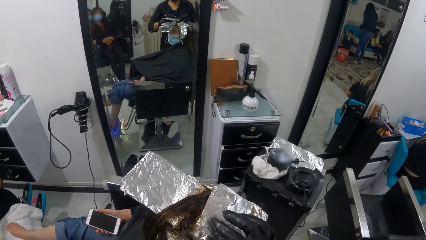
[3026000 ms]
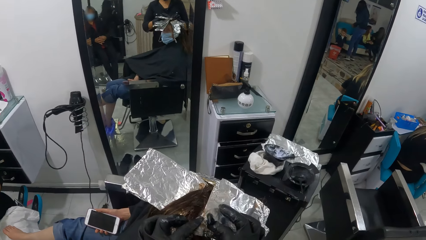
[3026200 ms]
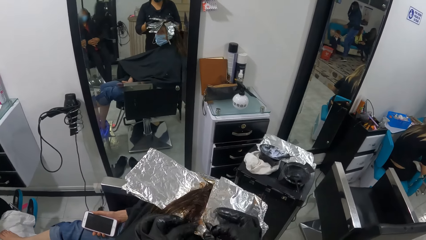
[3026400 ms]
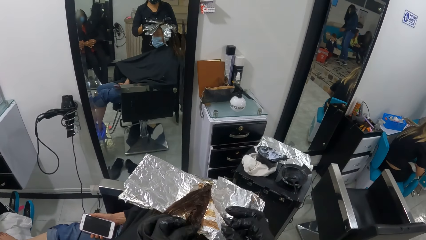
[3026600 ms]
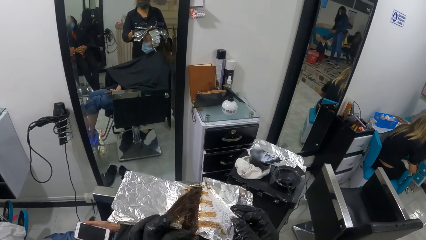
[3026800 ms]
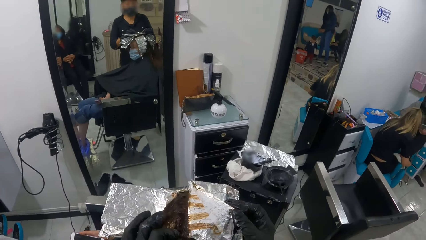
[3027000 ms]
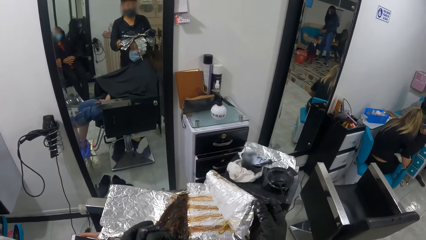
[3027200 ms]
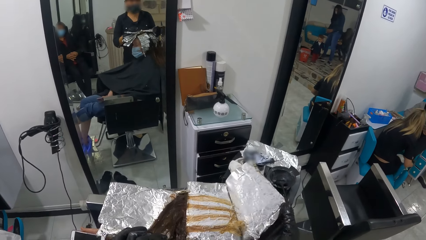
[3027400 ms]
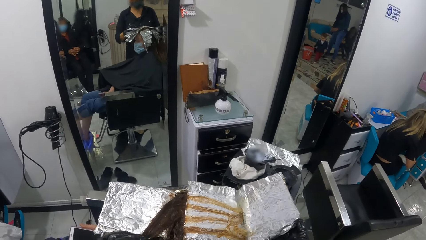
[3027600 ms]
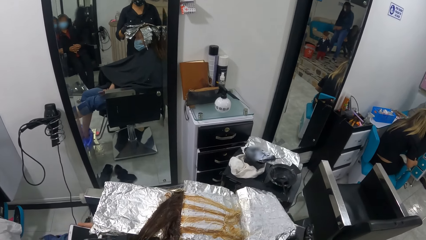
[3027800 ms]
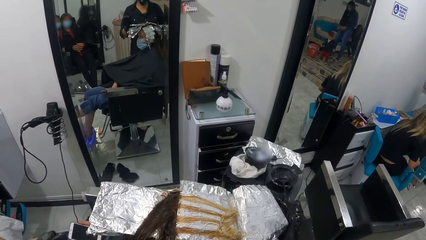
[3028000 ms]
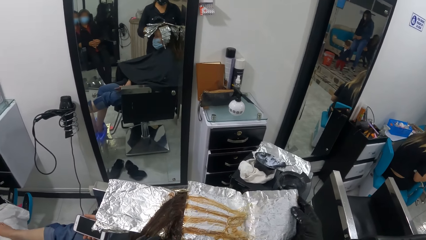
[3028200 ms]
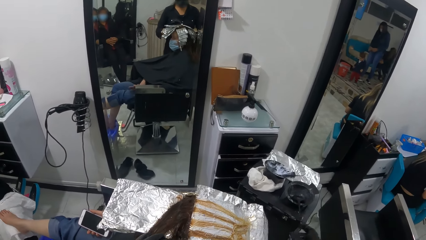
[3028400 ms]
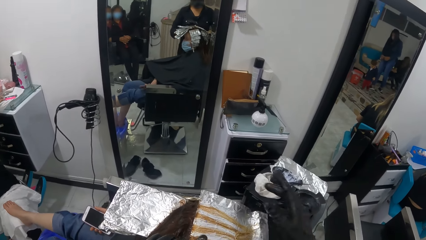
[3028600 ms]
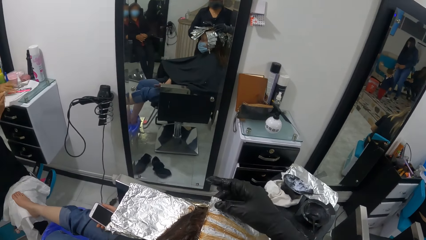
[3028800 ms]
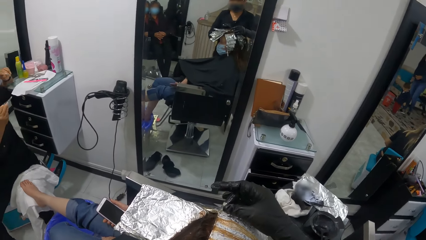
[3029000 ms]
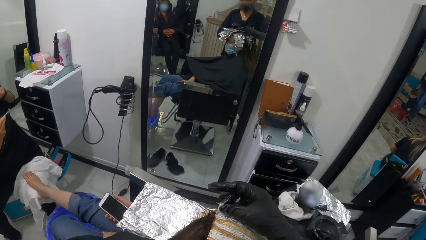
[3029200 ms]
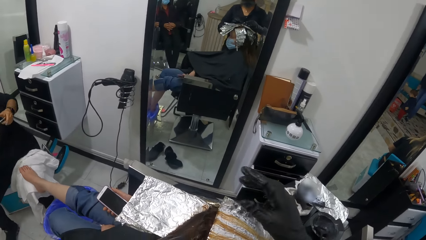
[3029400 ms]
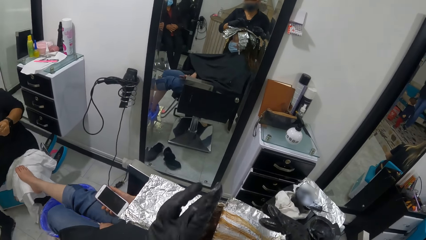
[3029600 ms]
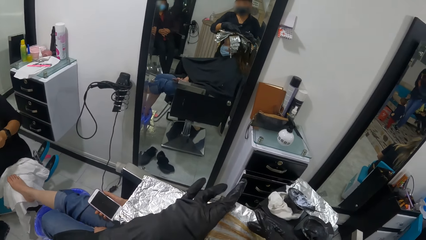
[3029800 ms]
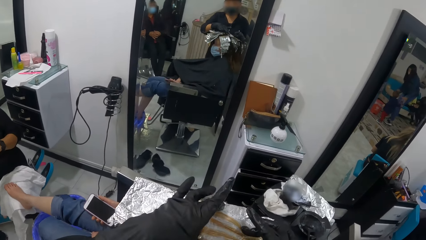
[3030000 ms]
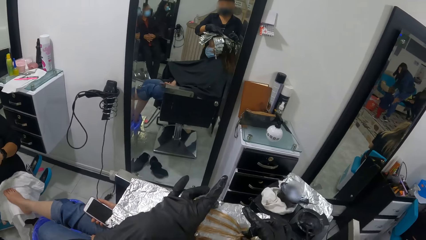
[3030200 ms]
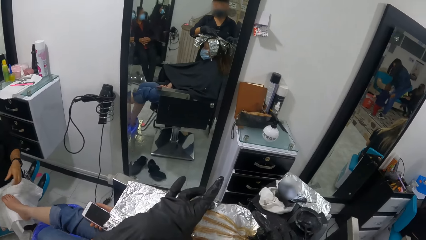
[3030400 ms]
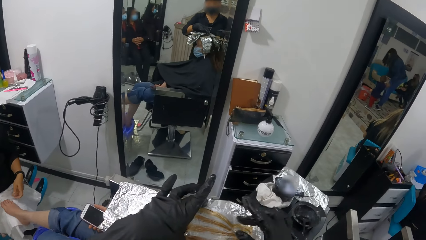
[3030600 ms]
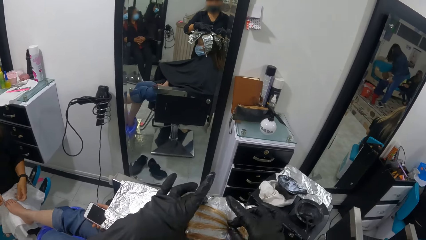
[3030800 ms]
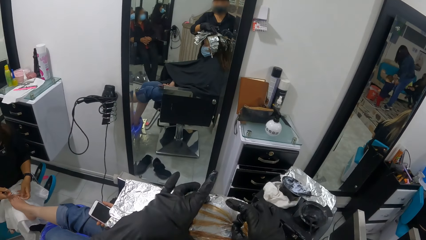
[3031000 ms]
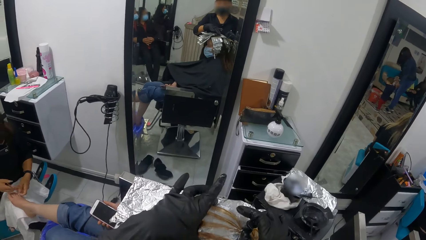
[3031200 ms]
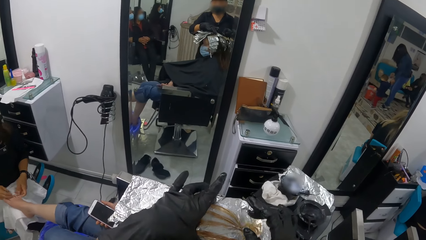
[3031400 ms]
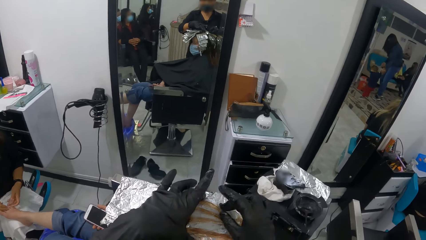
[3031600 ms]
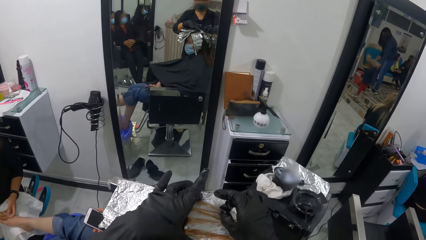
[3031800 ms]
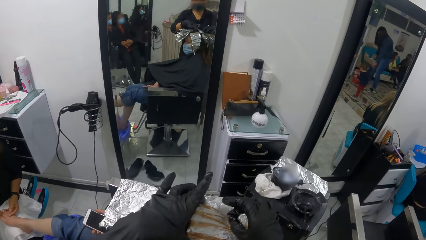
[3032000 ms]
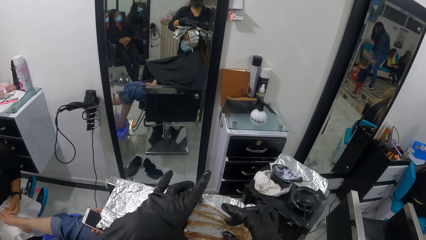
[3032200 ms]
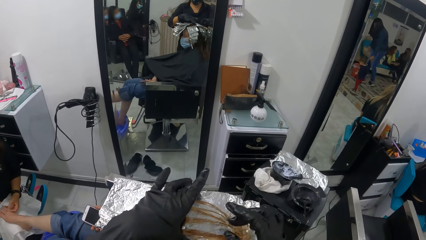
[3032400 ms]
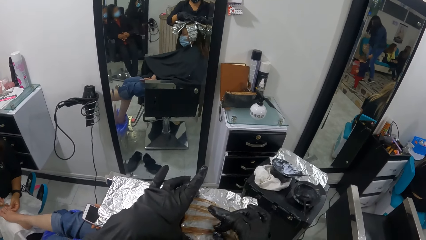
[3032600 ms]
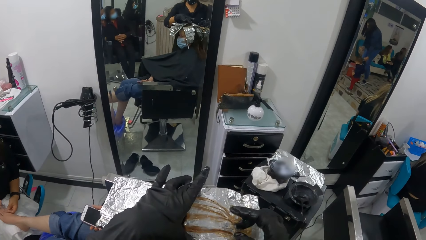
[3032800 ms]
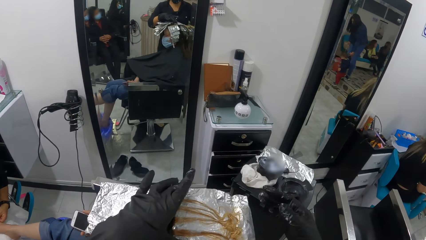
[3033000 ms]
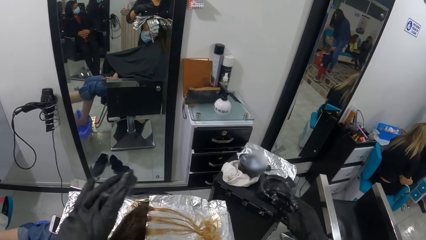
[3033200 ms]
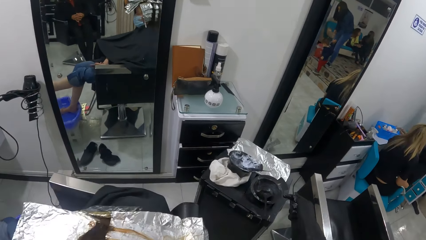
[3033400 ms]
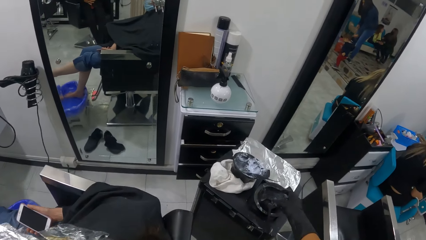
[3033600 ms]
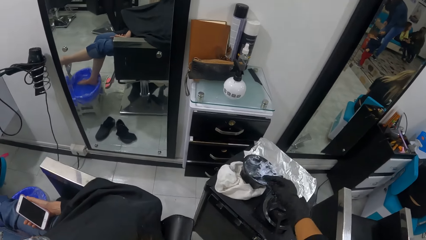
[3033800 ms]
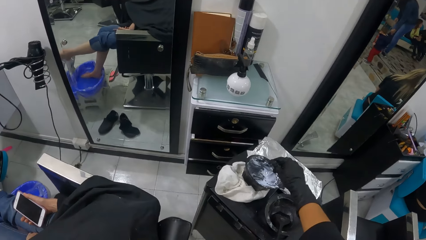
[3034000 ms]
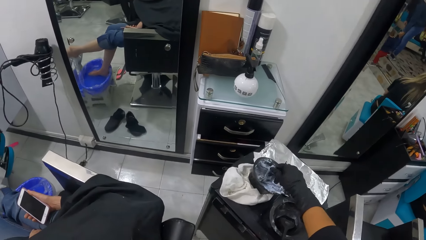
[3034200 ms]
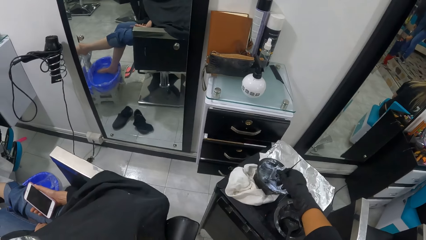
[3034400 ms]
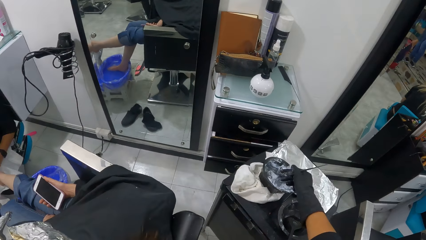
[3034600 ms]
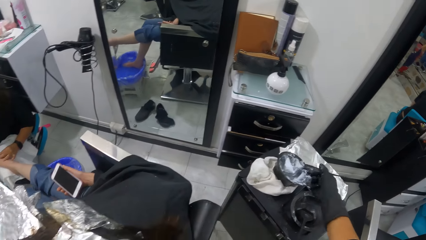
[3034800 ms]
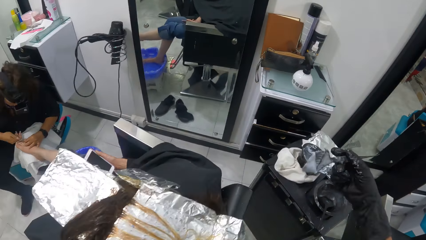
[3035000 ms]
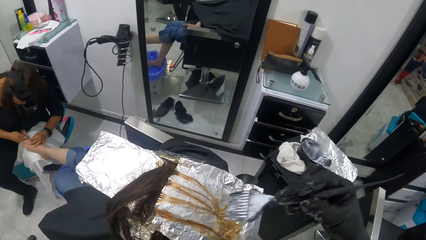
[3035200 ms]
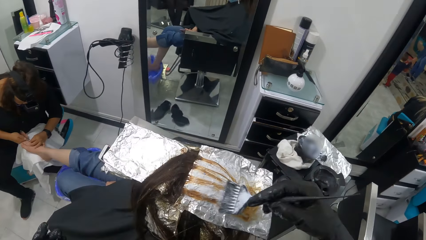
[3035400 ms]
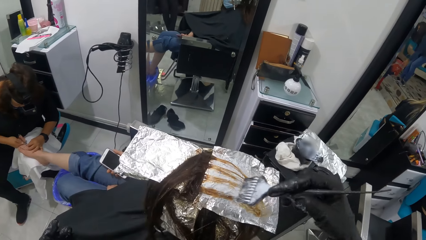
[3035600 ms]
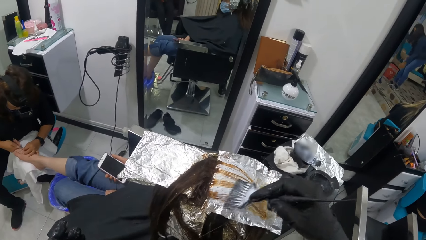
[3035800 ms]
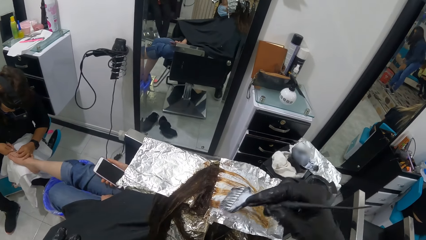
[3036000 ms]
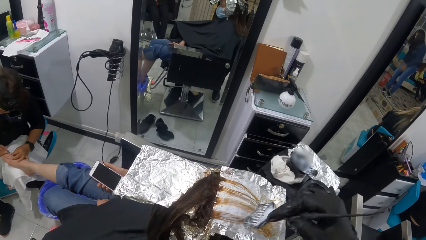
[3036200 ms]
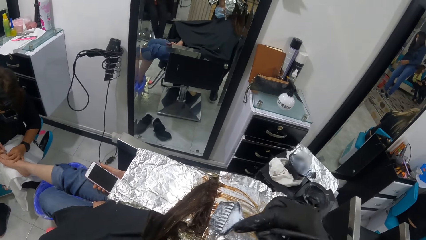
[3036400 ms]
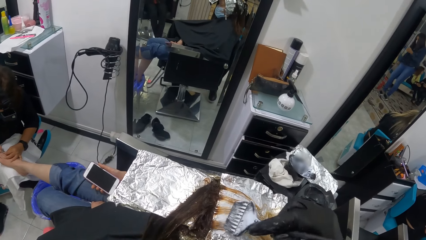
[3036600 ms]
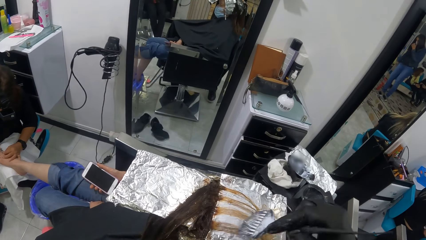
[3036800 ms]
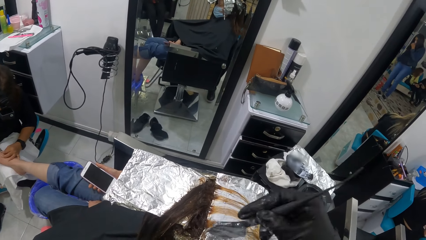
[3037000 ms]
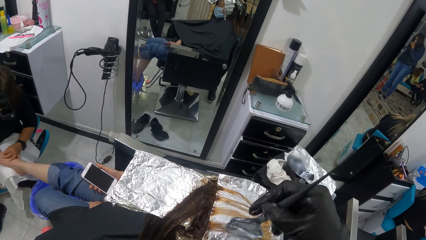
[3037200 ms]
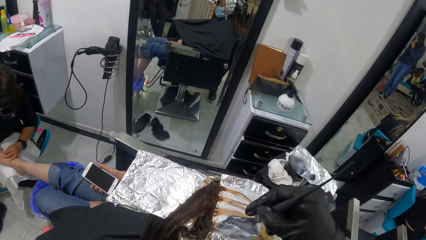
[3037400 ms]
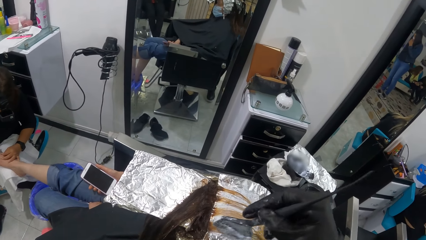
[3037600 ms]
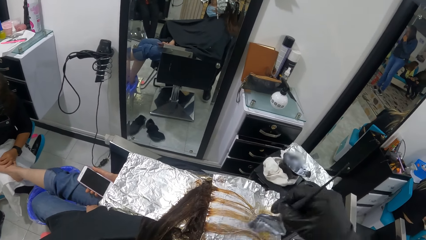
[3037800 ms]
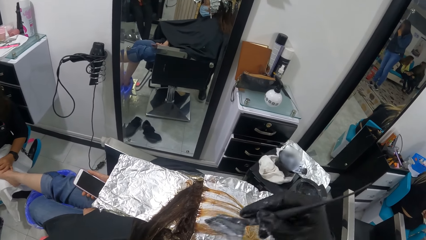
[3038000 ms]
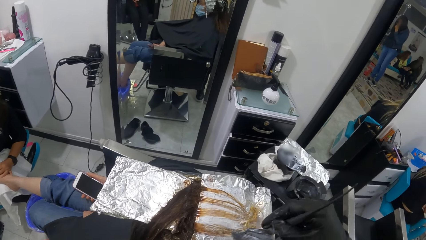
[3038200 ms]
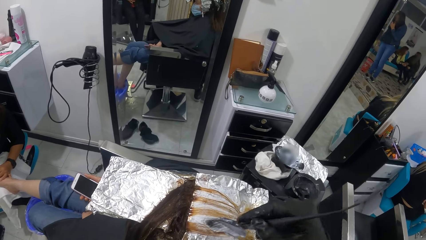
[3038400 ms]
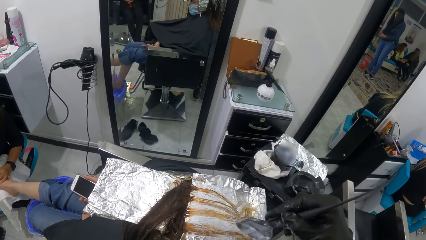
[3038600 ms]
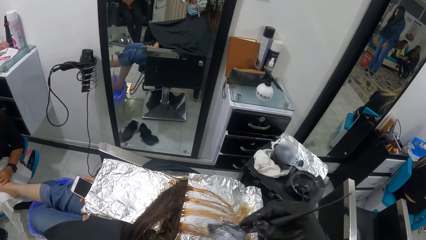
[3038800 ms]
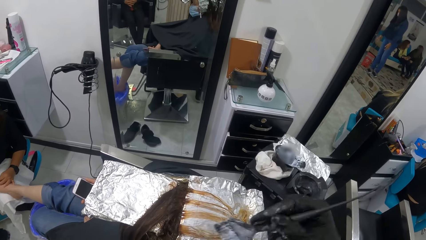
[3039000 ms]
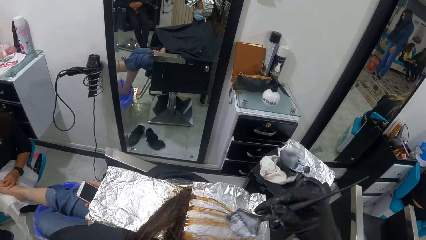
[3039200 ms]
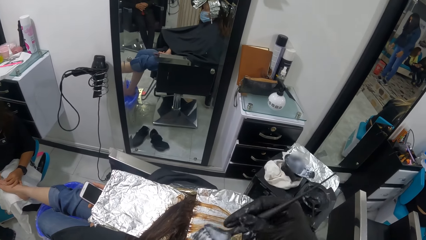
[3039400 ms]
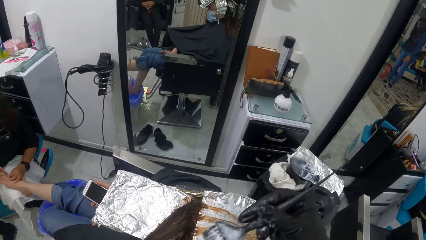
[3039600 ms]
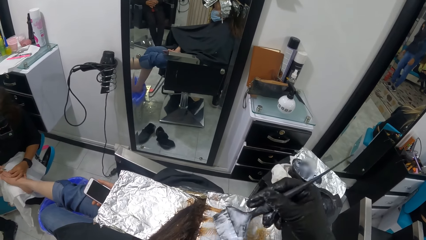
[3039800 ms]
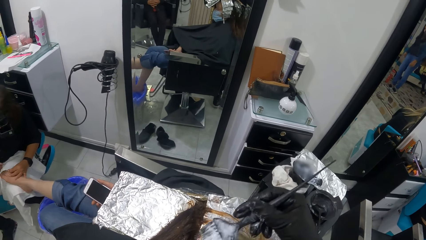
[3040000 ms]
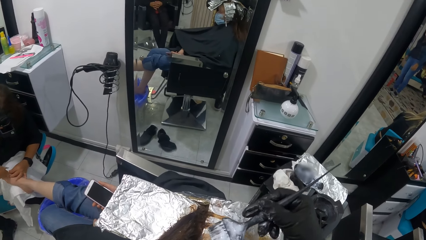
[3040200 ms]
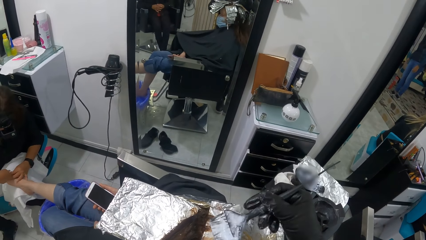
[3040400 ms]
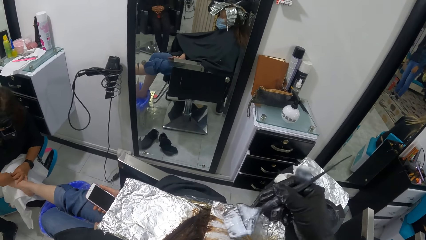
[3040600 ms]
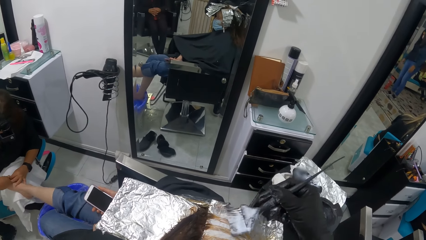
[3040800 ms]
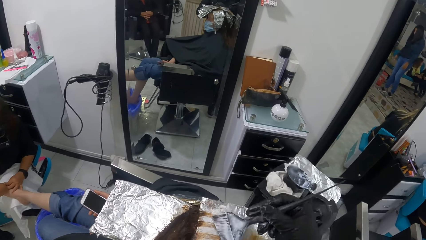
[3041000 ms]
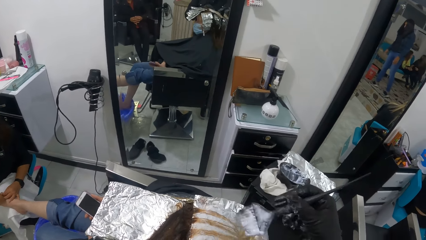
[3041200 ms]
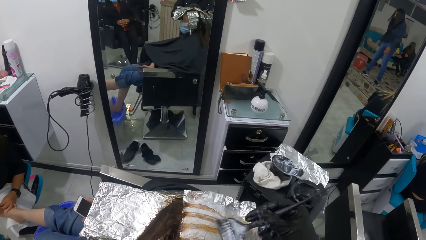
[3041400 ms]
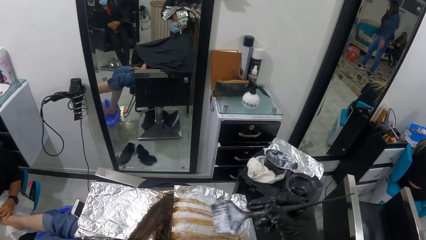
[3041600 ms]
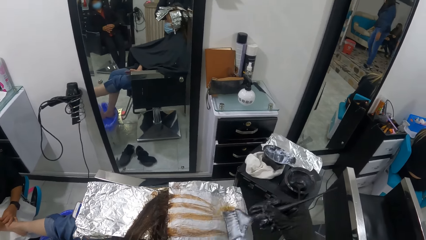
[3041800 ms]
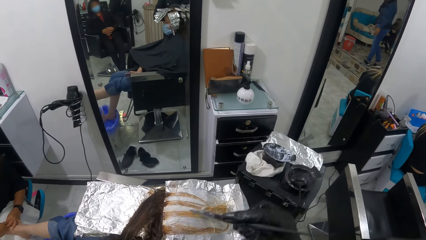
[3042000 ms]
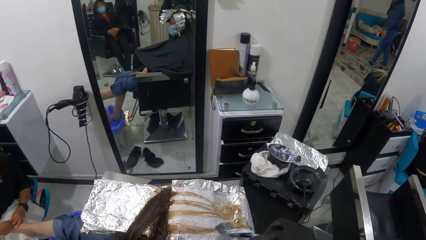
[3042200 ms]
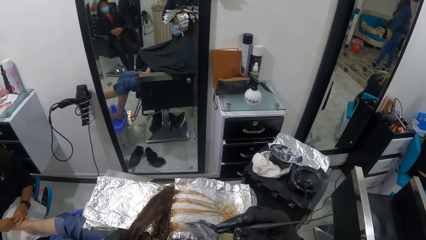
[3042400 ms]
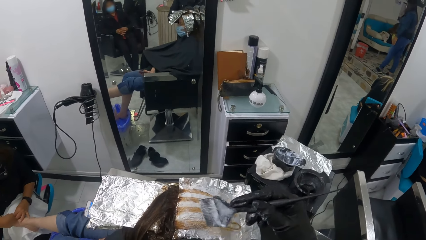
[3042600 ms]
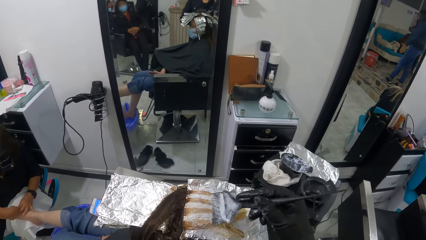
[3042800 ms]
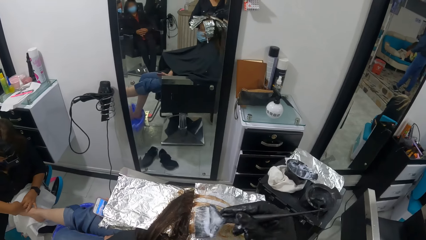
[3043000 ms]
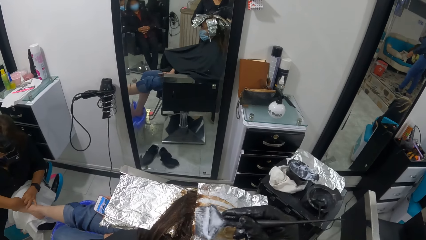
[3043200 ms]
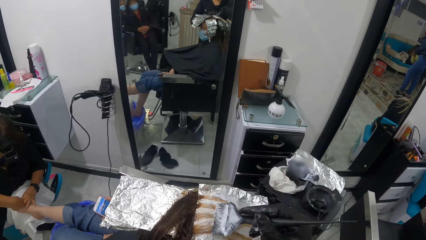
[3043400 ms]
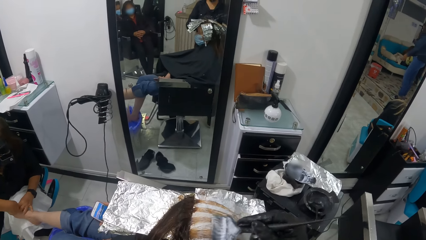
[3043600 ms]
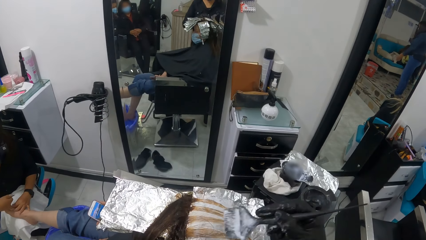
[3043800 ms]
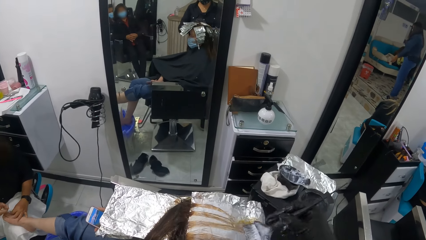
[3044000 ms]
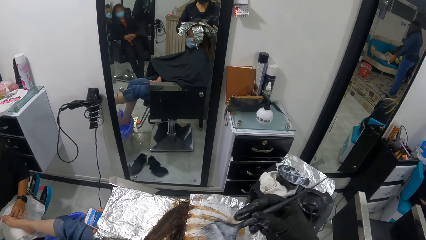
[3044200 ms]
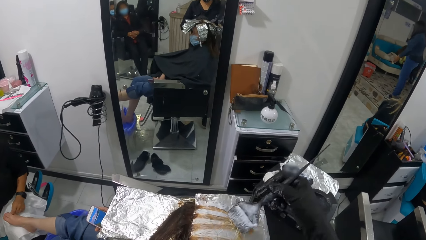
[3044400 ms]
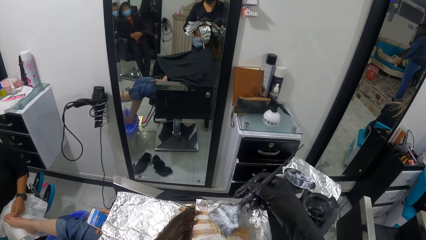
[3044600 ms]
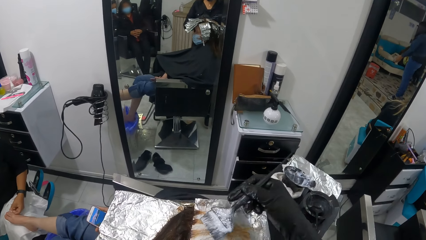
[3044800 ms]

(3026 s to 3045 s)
The camera wearer unfolds a foil on the woman's head with both hands. She moves the right hand. She pulls the foil. She moves both hands. She touches the woman's hair. She moves both hands. She makes a step. She picks the brush or hair brush from the highlighter bowl with her right hand. She scoops dye from the bowl. She moves the hair brush. She brushes hair highlighter on the brush in her right hand onto the woman's hair.
